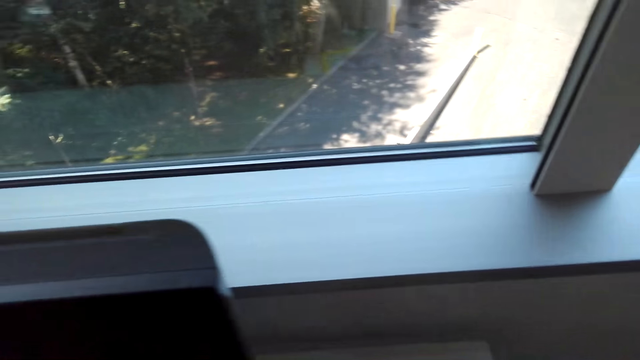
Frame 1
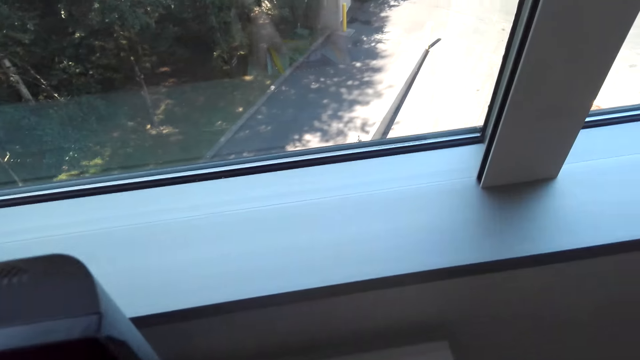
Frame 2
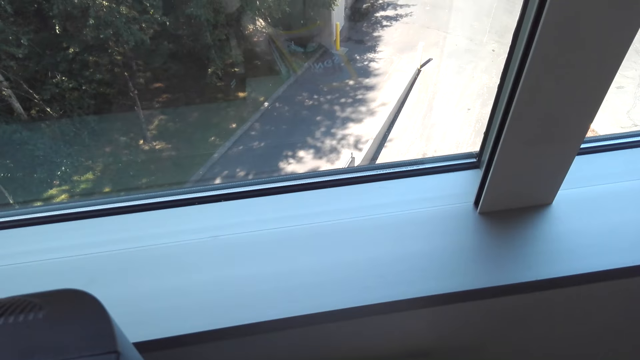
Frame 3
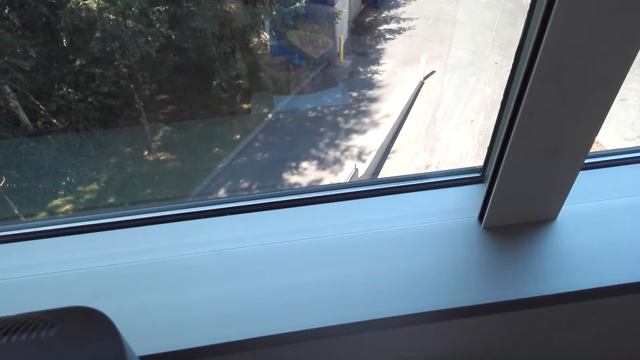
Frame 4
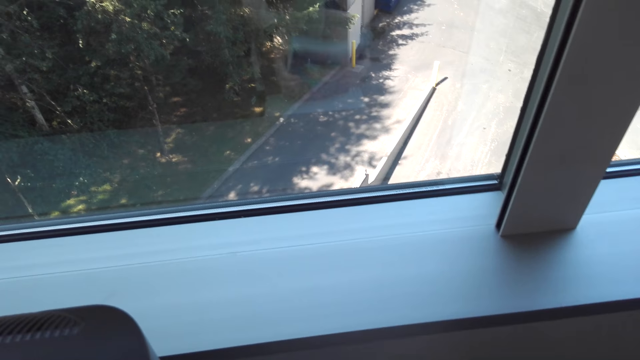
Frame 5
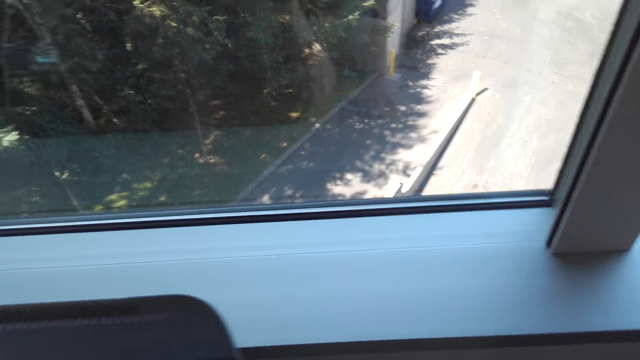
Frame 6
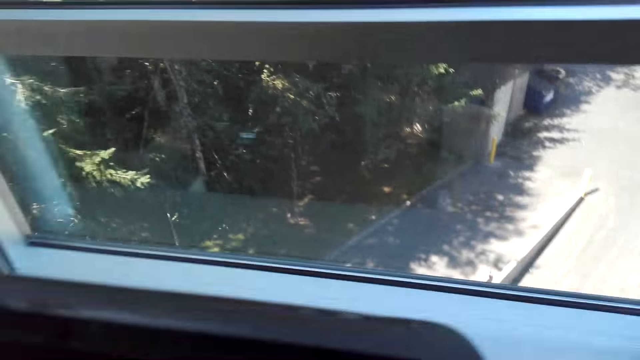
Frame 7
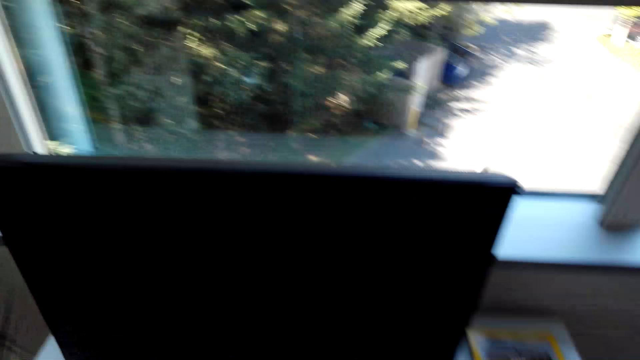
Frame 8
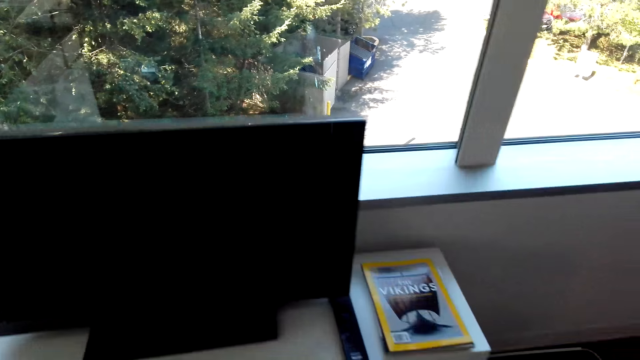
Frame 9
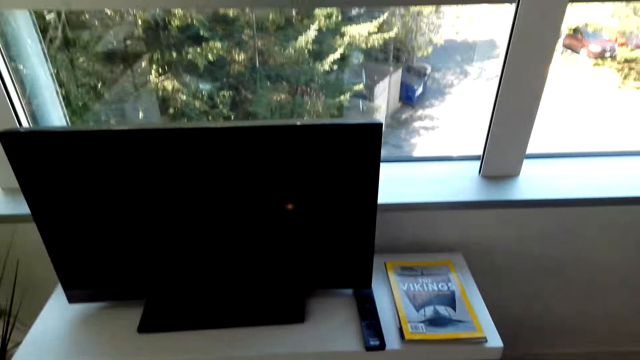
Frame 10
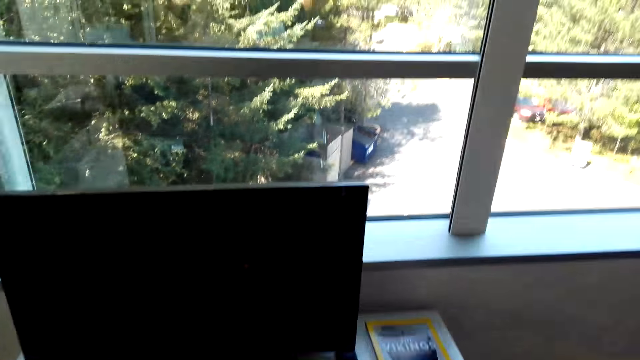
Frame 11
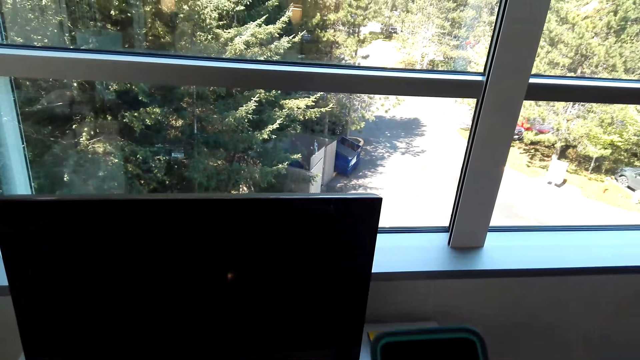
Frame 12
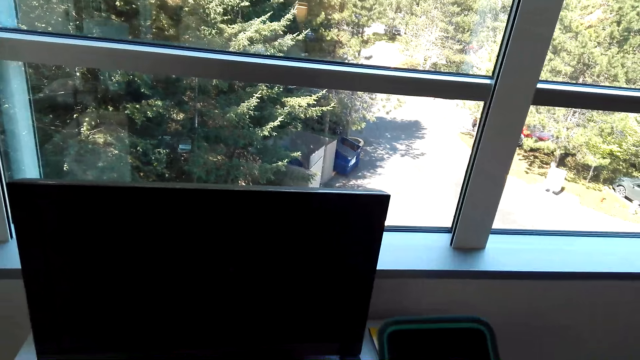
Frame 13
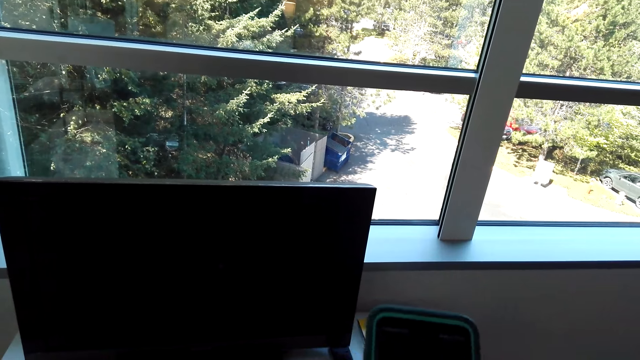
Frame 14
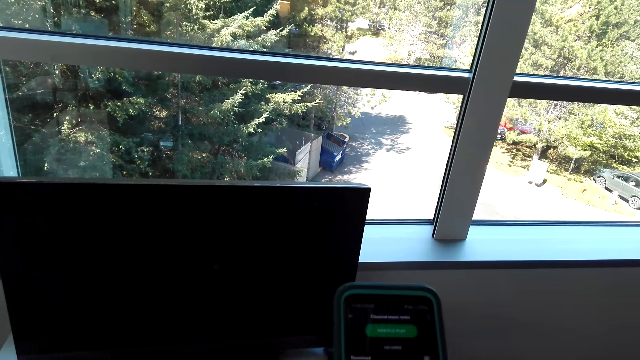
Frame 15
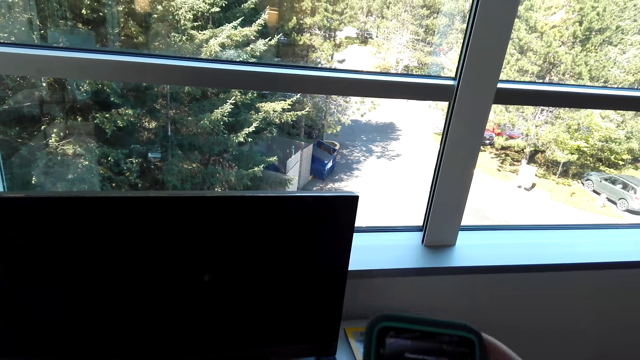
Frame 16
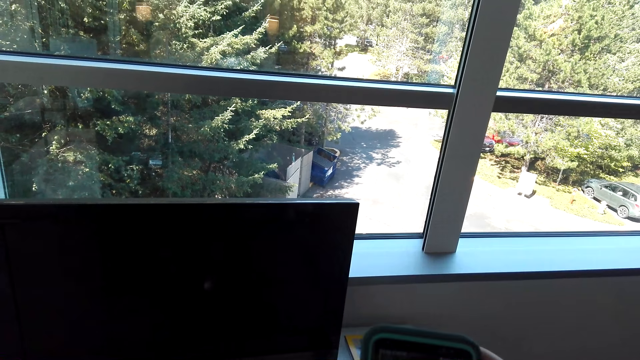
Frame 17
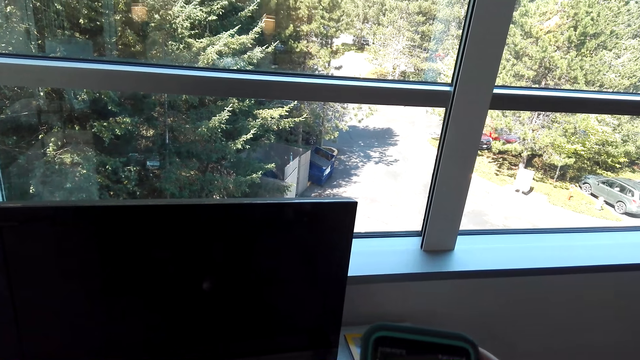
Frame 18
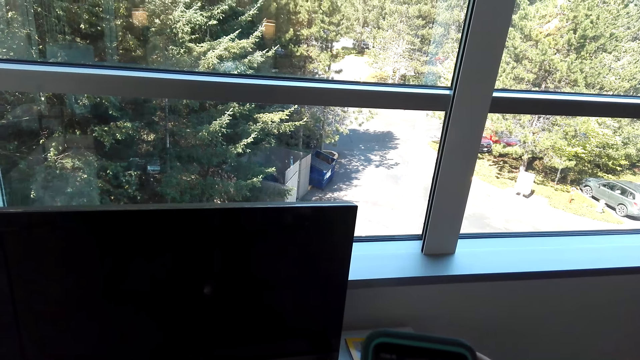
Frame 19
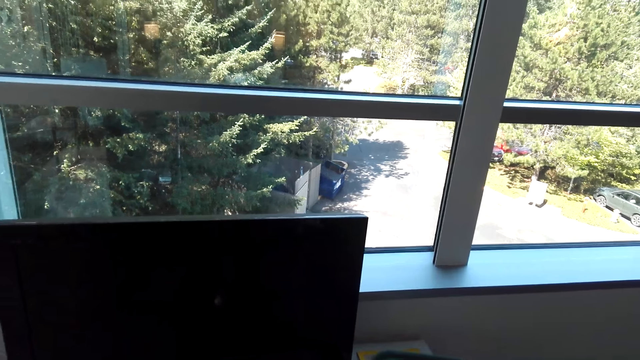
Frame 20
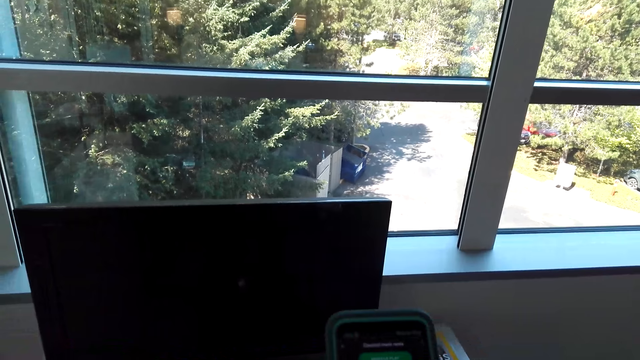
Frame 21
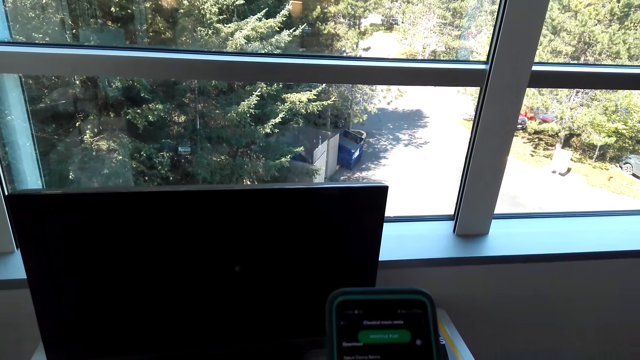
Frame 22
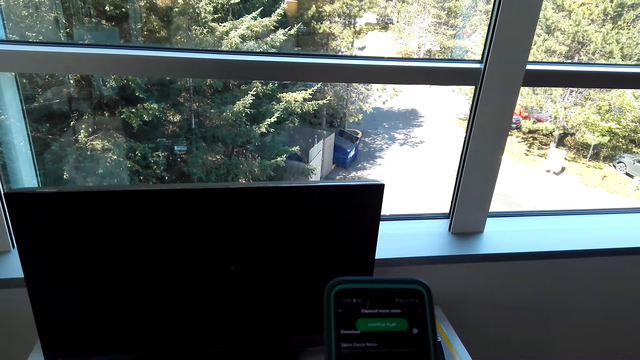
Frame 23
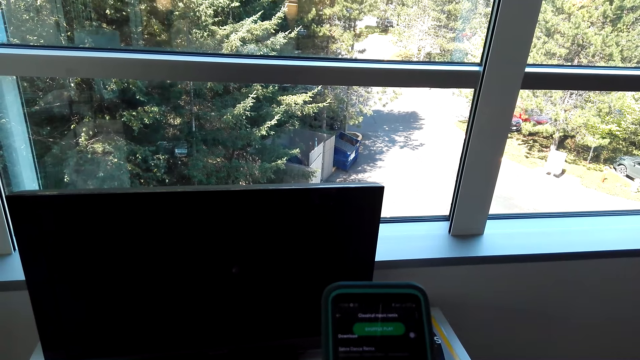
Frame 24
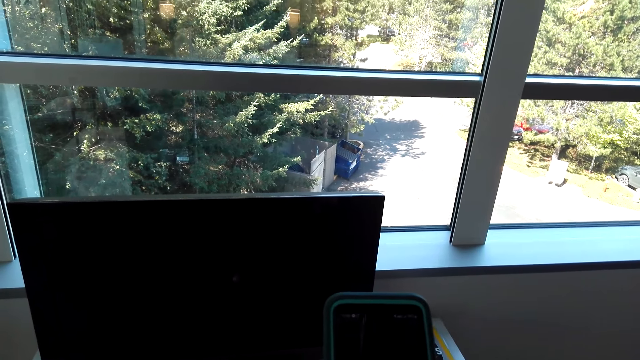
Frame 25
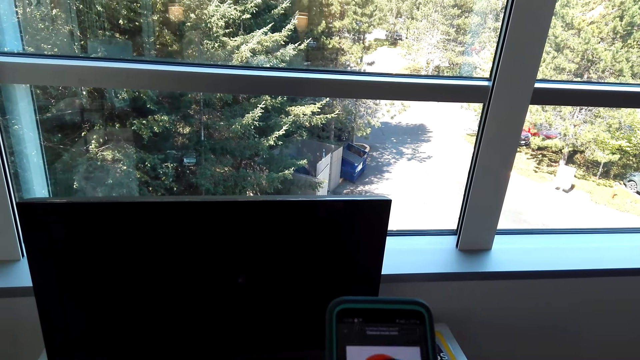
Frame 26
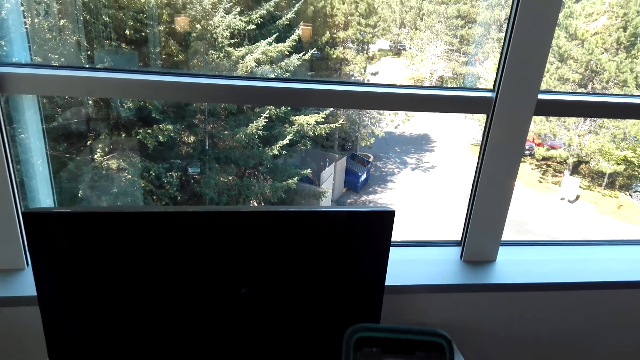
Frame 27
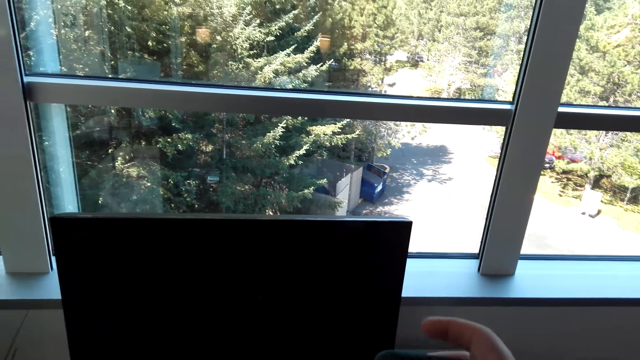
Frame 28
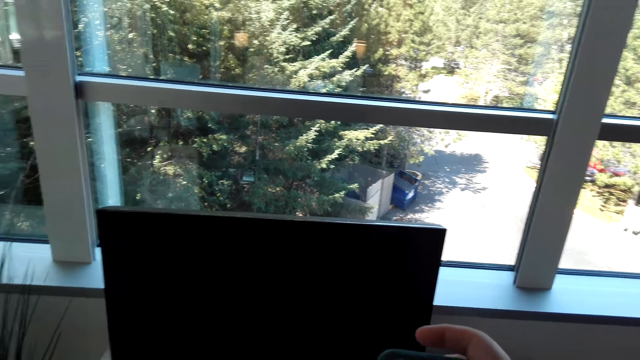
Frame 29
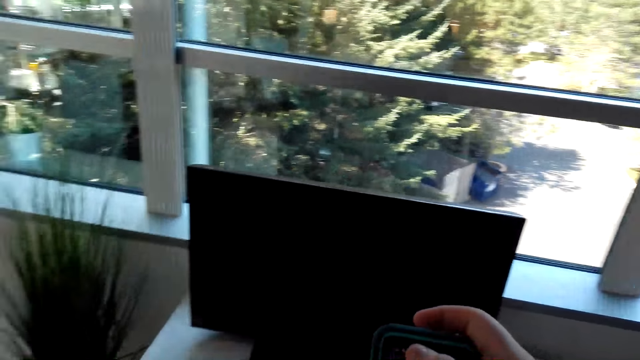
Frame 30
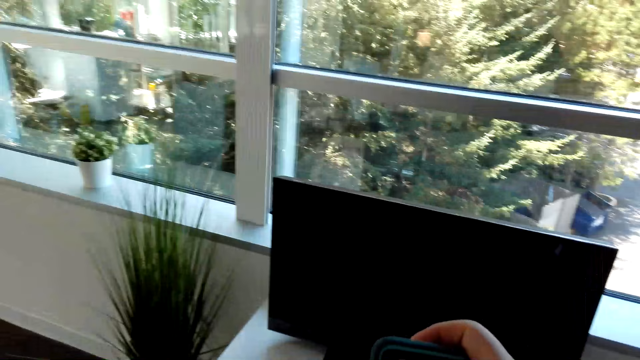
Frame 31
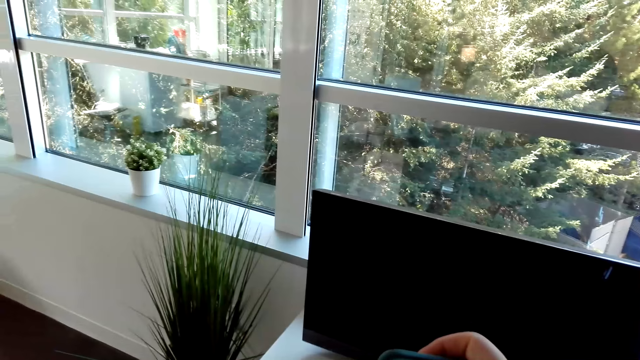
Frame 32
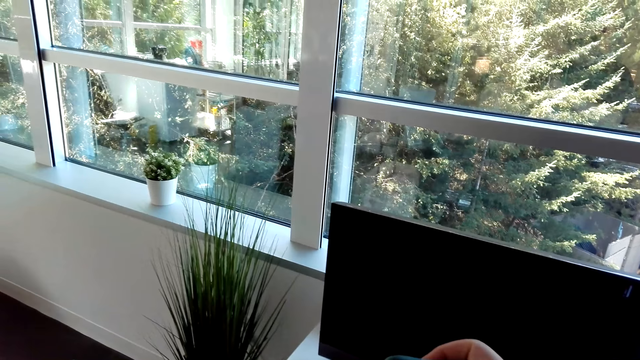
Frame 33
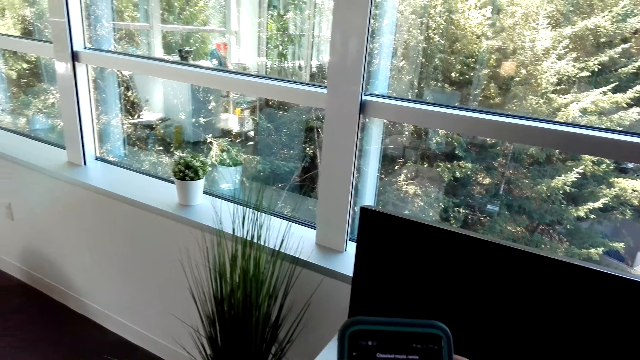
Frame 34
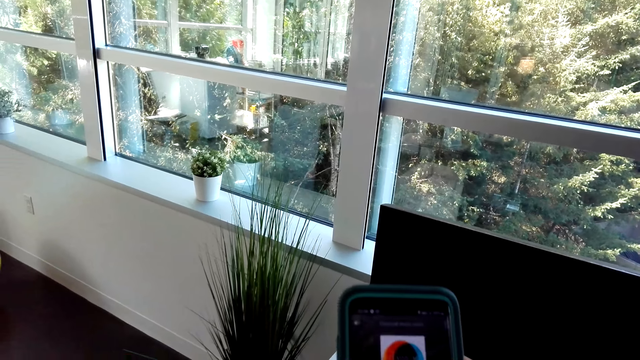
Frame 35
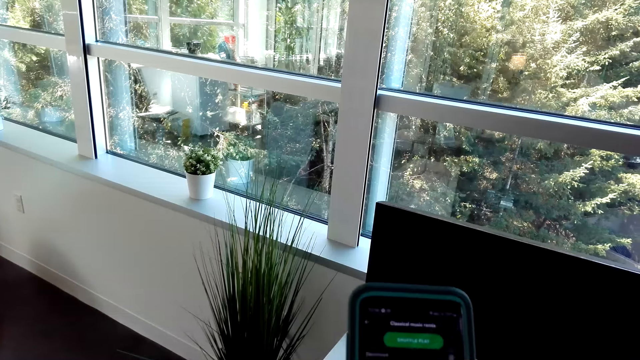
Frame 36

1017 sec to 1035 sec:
The camera wearer picks up the books and puts the books down. They scroll the phone. A man talks to the camera wearer. The camera wearer uses the phone.

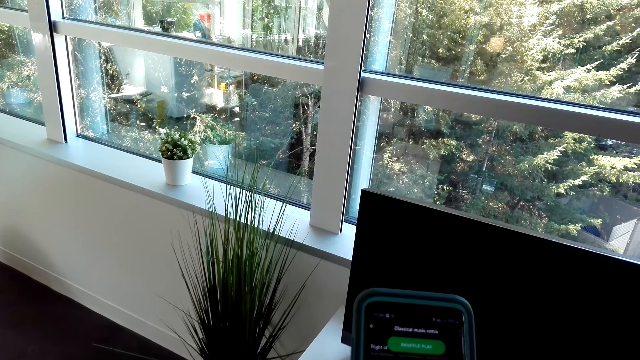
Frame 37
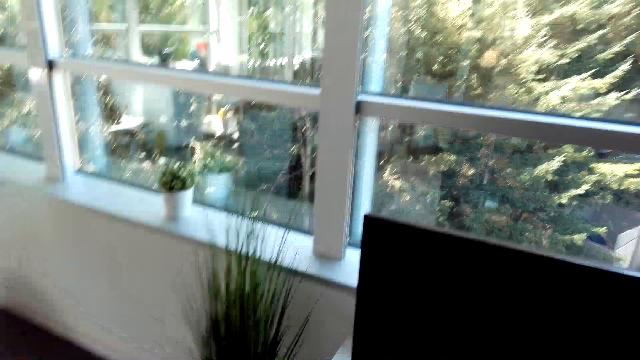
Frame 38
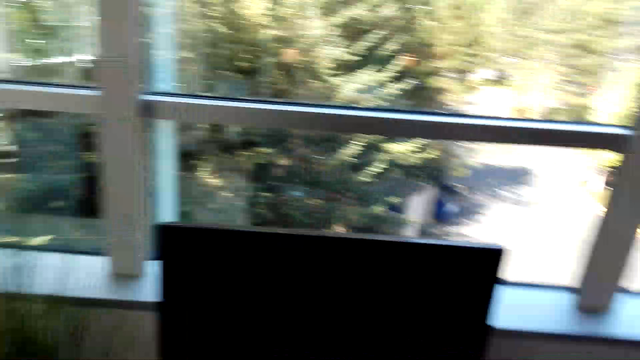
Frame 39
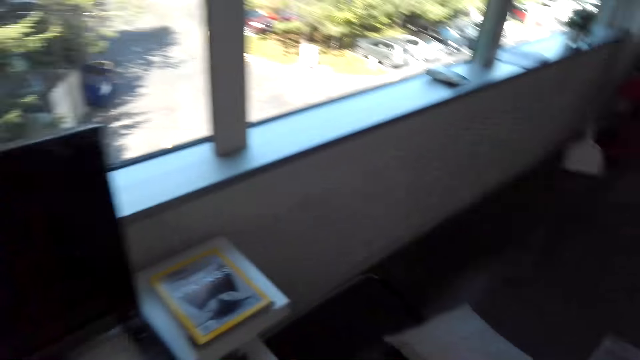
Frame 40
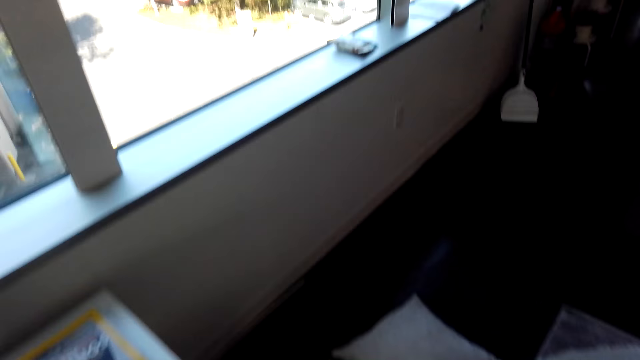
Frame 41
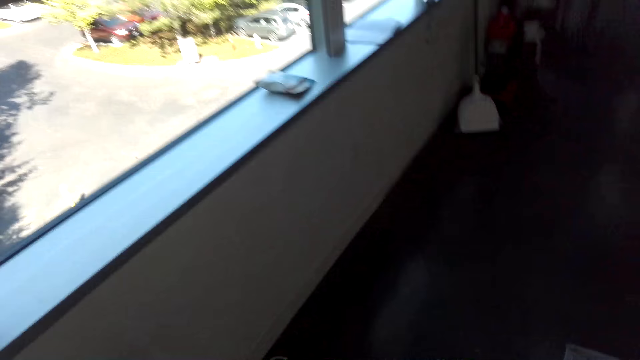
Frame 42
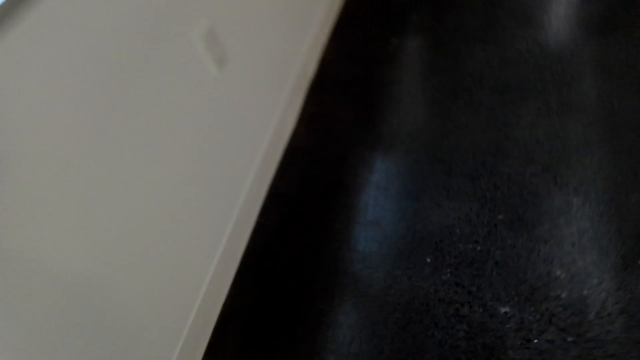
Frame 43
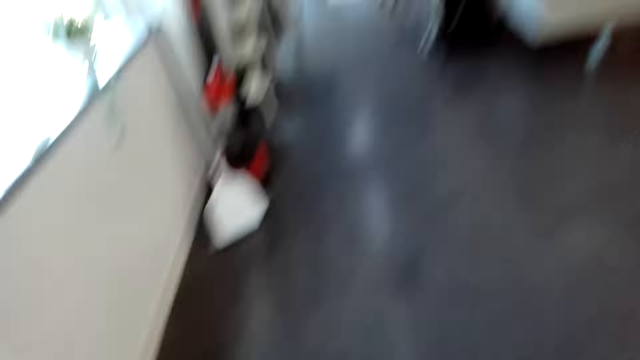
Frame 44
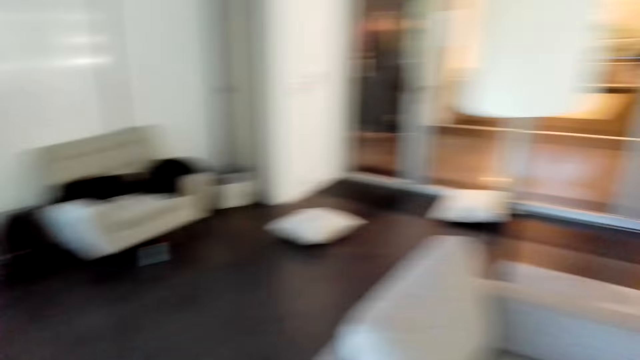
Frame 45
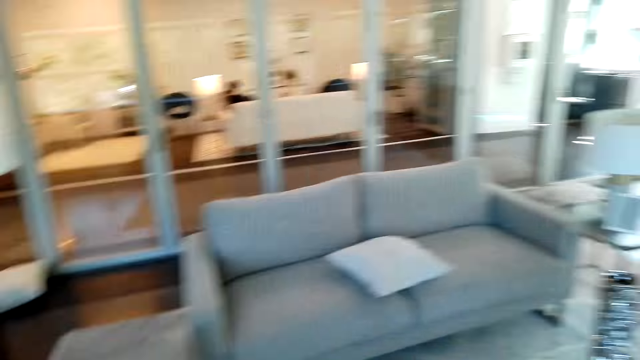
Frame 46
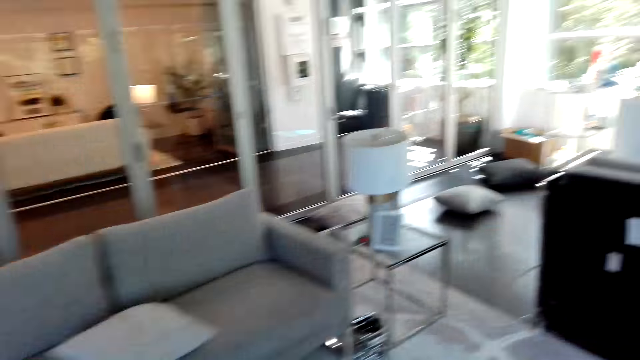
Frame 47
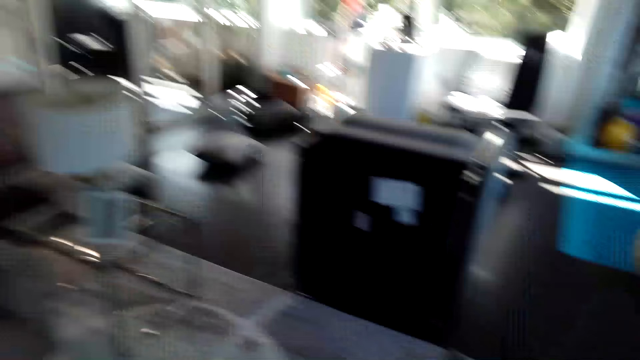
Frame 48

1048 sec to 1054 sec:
The camera wearer picks pillows from the floor. They walk in the room.
